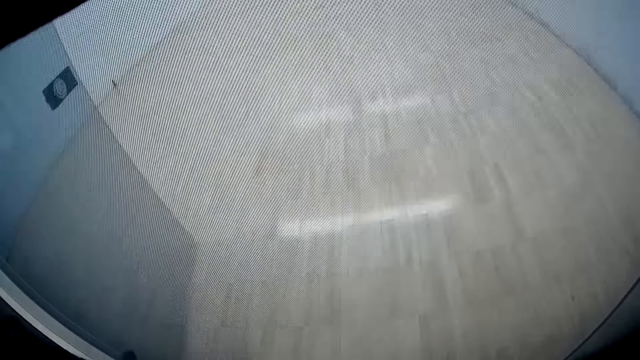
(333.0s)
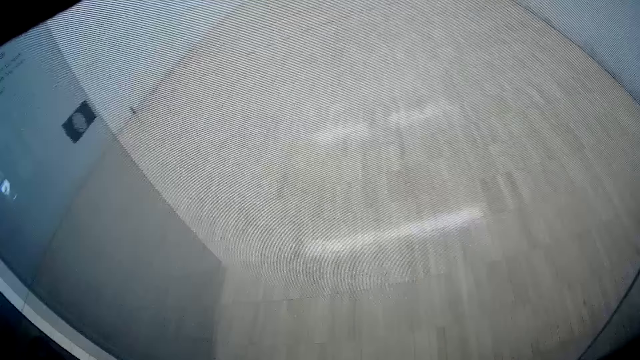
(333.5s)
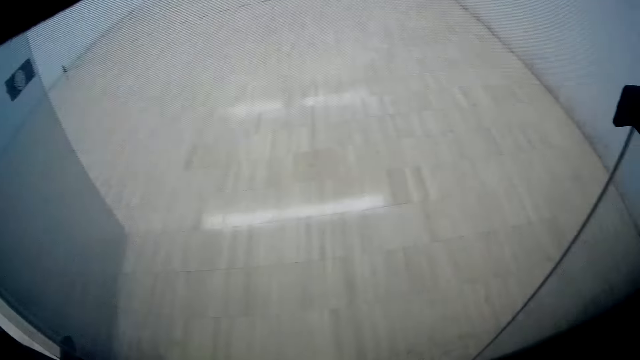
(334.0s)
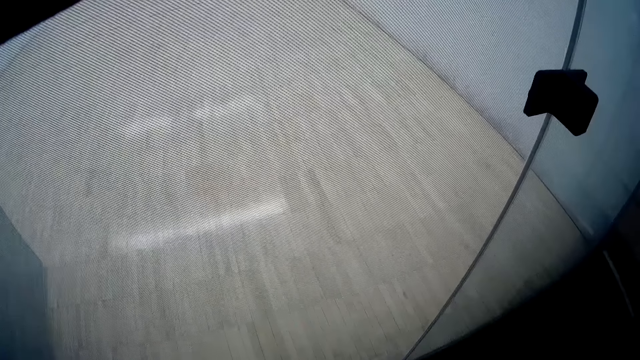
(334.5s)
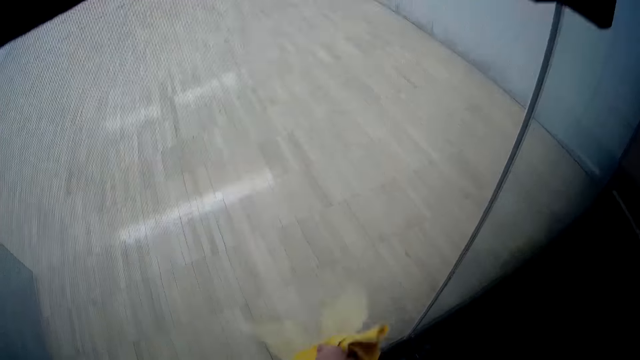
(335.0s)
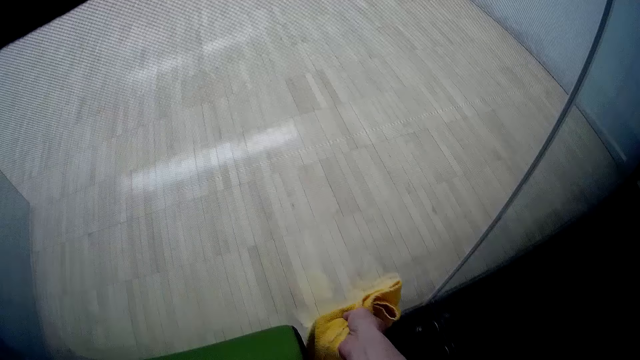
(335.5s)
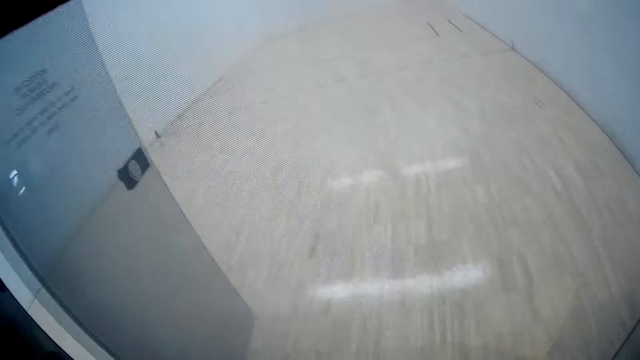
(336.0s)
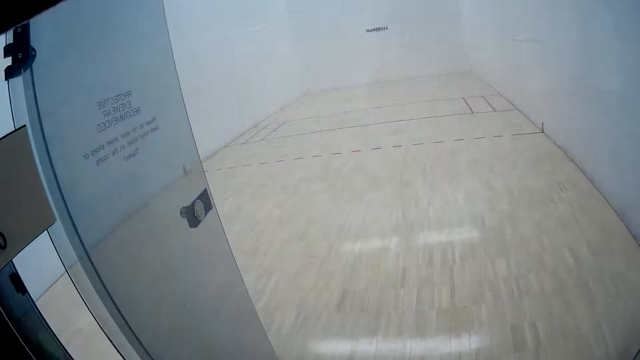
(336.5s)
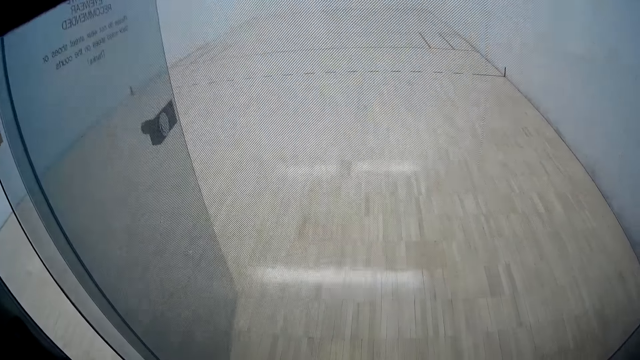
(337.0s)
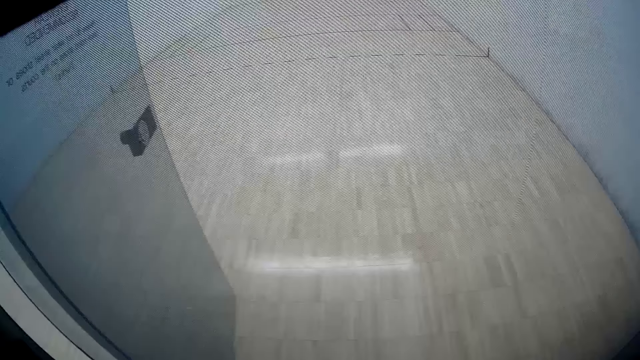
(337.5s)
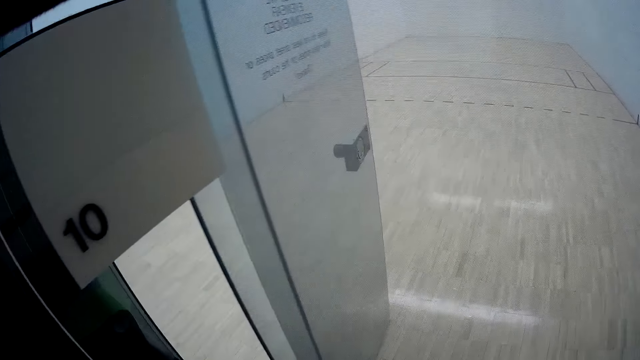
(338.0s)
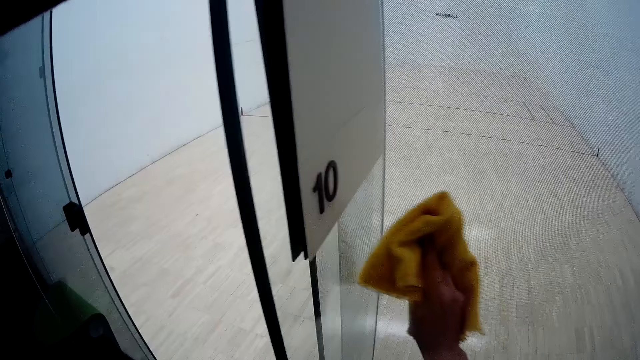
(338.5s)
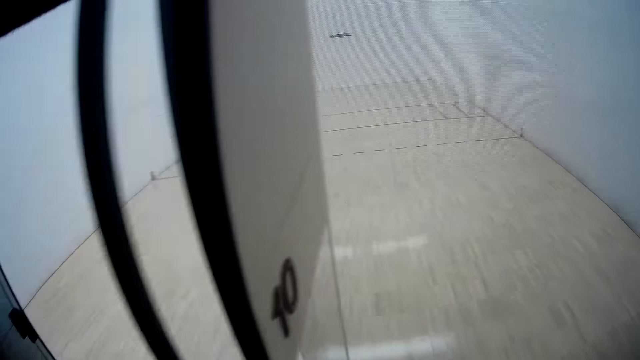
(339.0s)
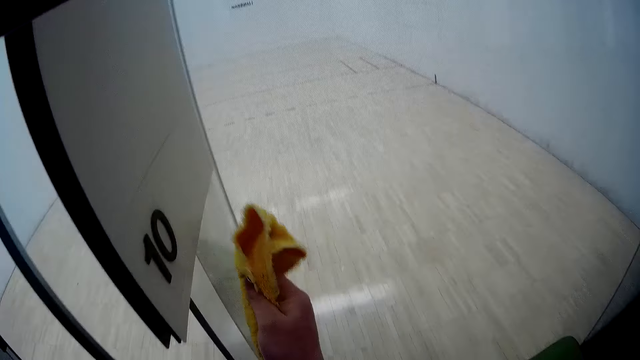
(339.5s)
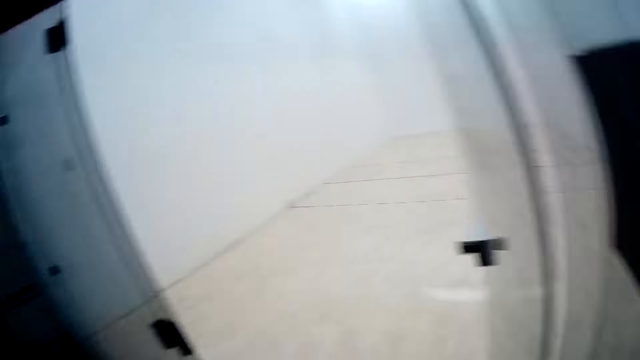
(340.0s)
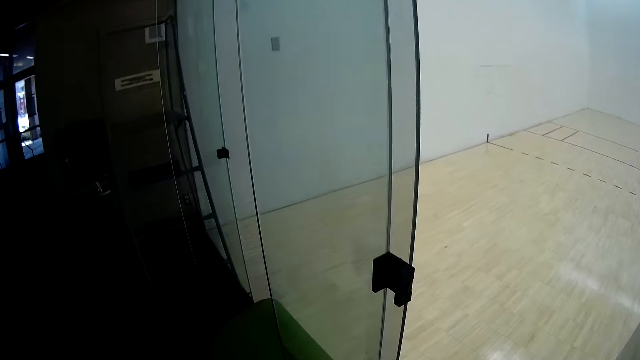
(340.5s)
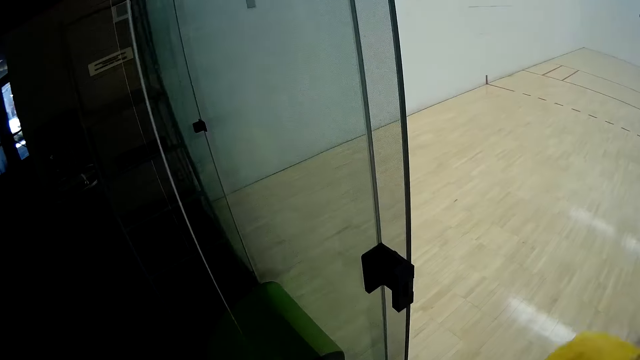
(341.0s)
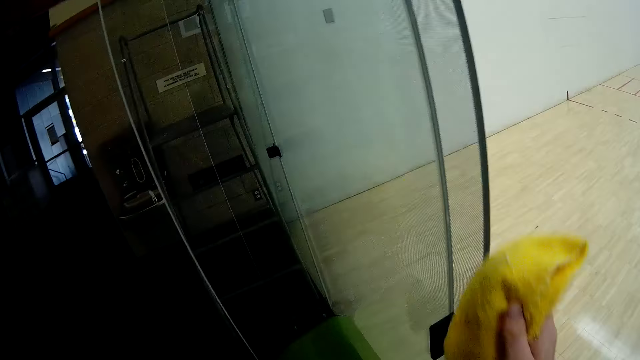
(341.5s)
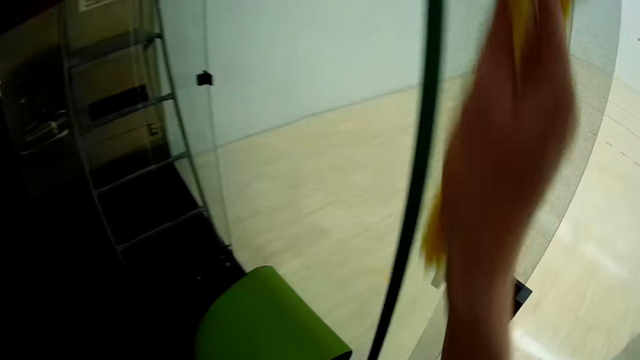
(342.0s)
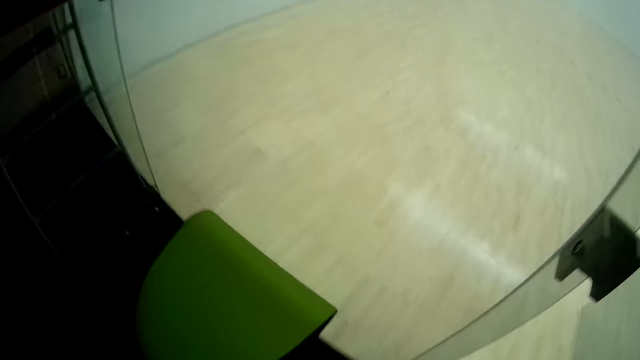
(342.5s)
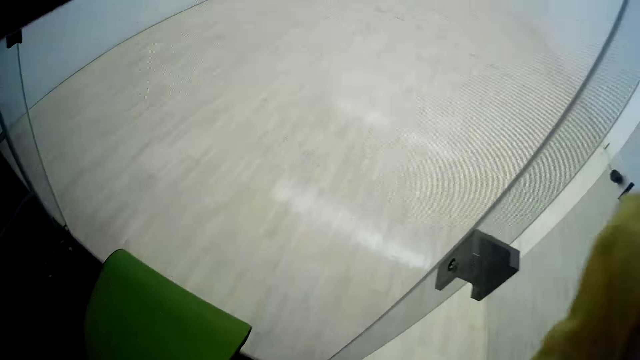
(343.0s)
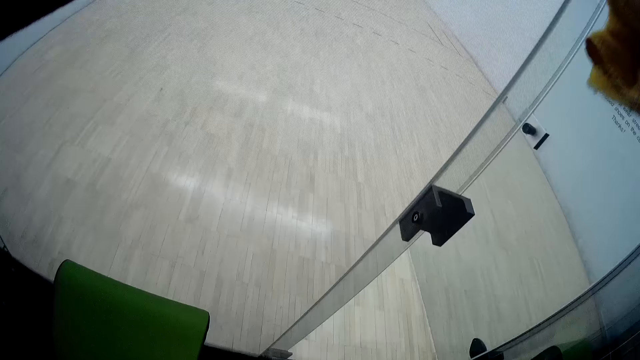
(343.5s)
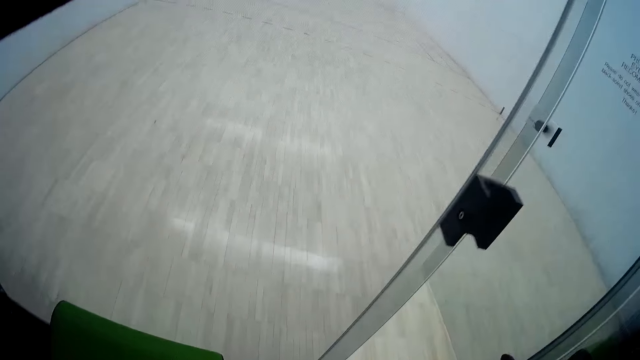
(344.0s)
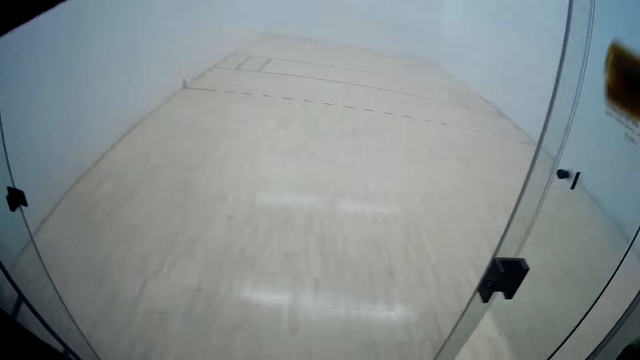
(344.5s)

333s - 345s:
The camera wearer cleans the glass door with the towel.

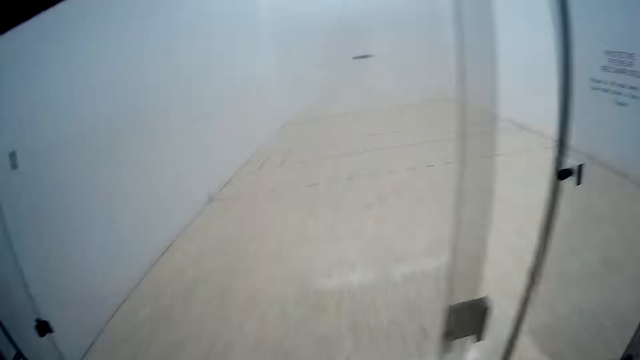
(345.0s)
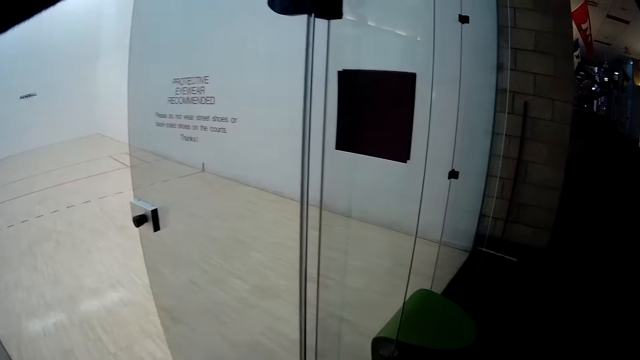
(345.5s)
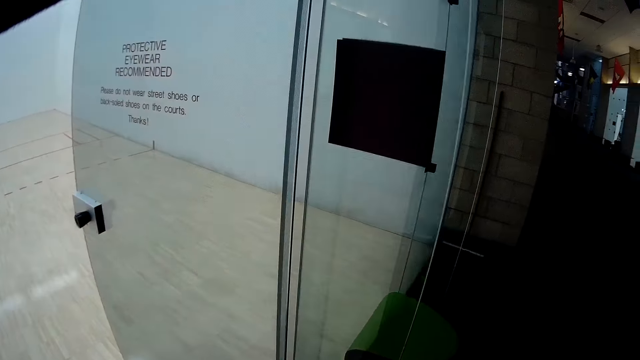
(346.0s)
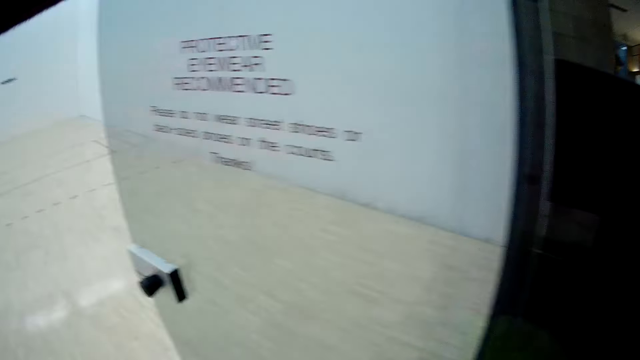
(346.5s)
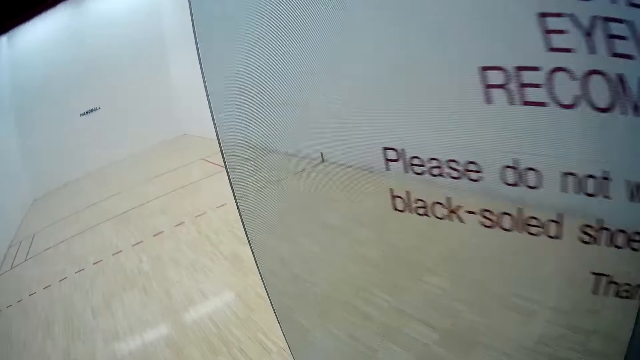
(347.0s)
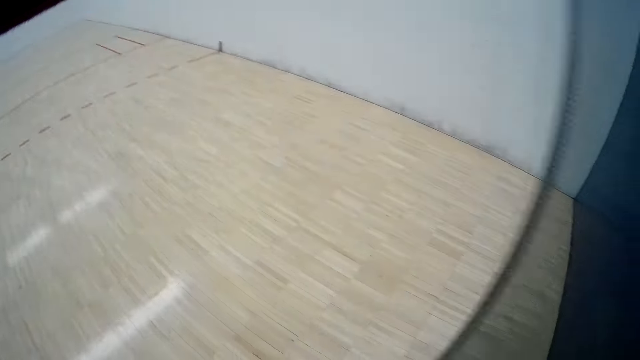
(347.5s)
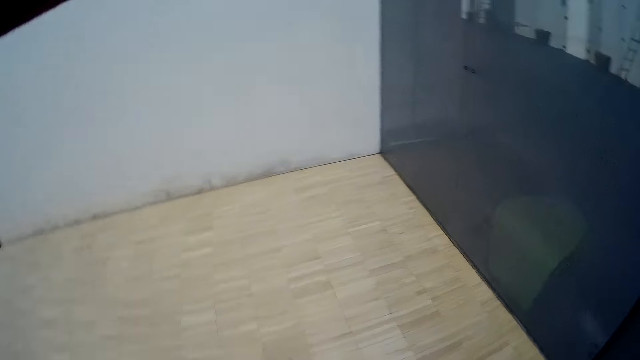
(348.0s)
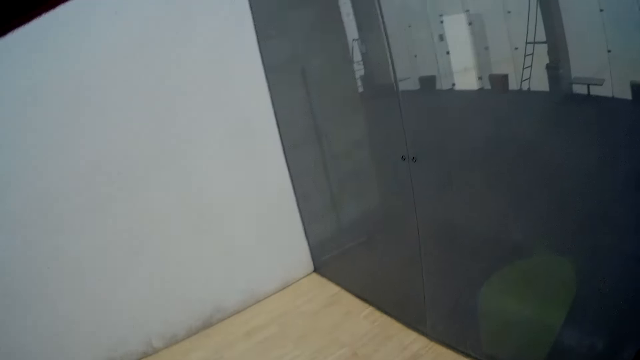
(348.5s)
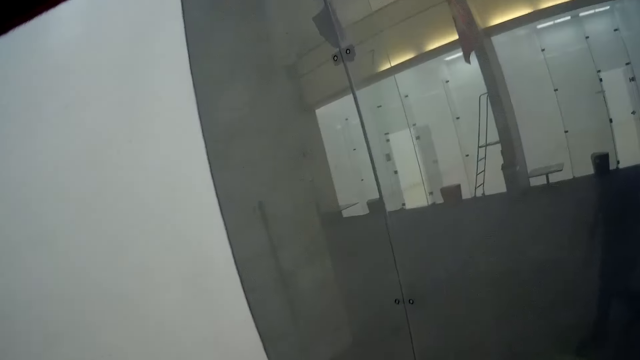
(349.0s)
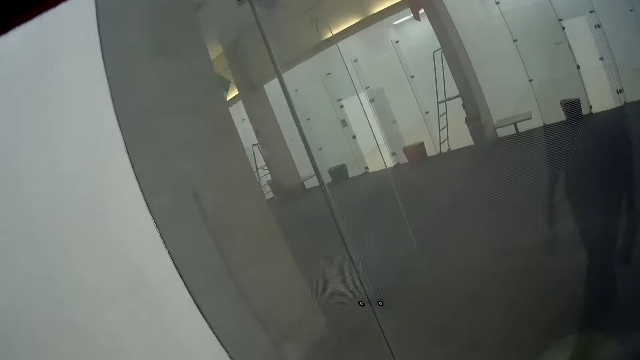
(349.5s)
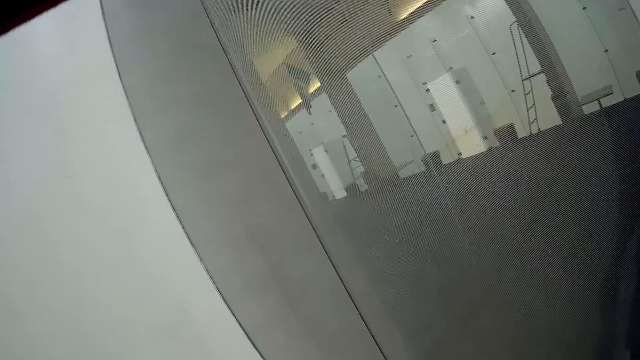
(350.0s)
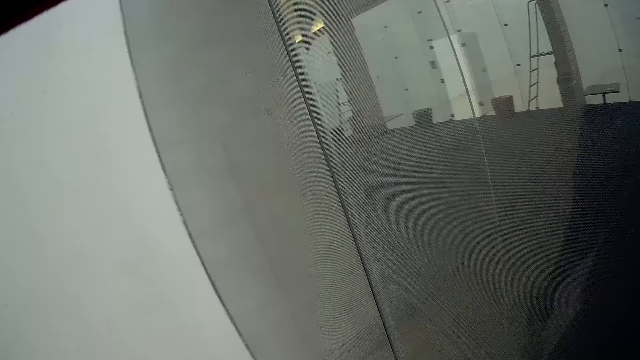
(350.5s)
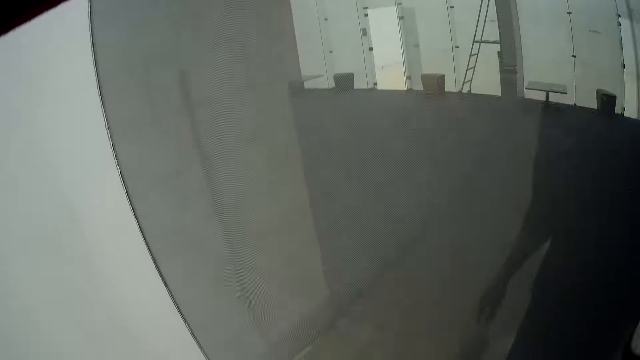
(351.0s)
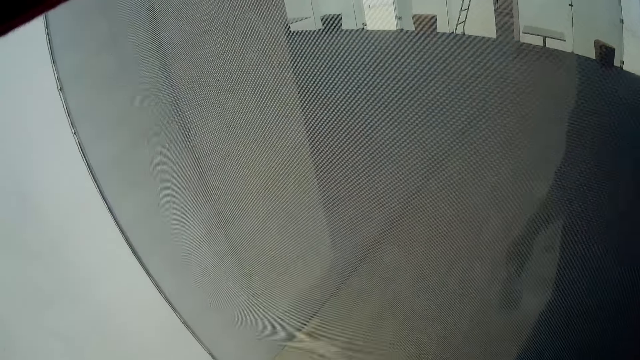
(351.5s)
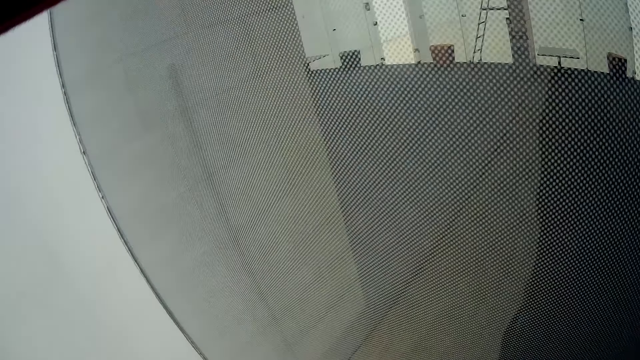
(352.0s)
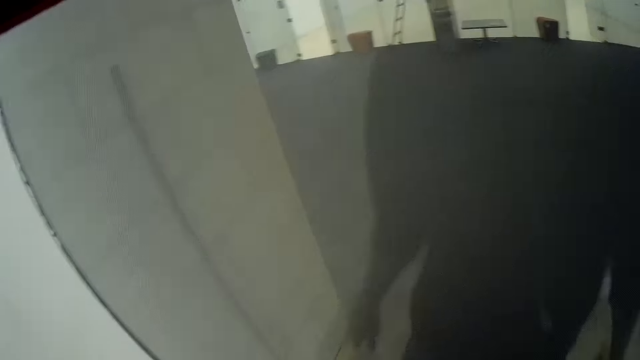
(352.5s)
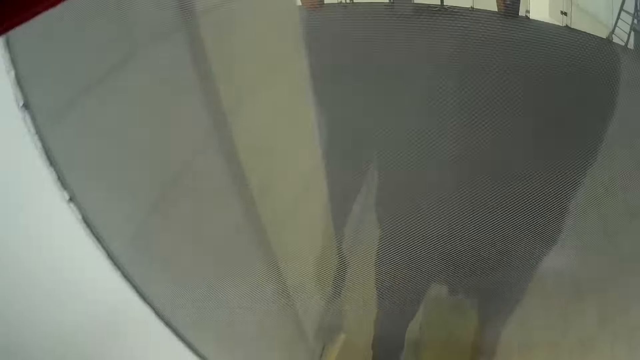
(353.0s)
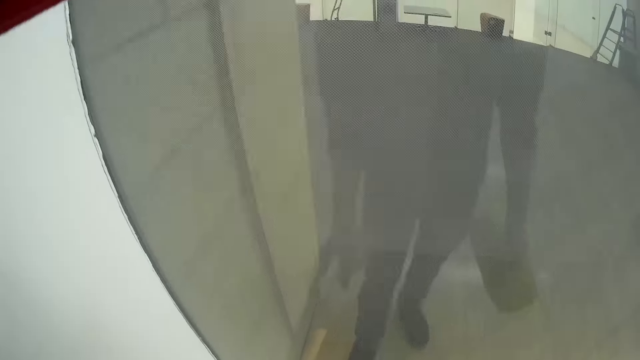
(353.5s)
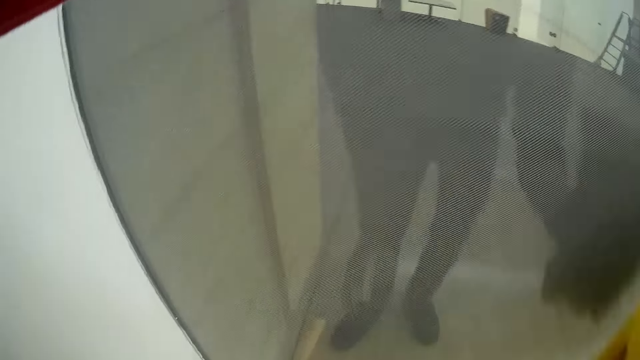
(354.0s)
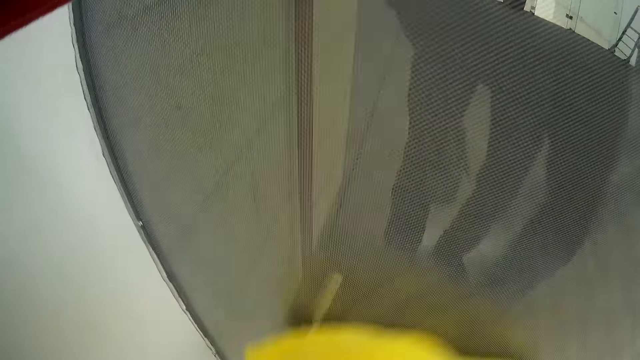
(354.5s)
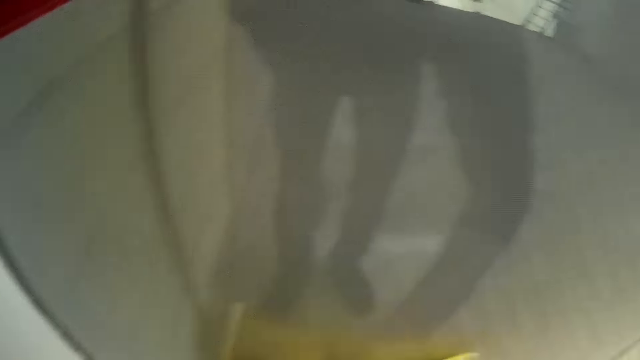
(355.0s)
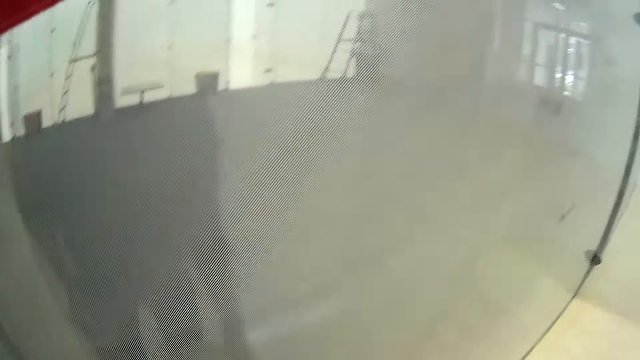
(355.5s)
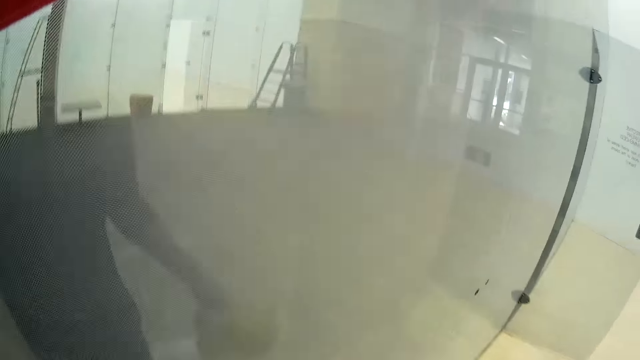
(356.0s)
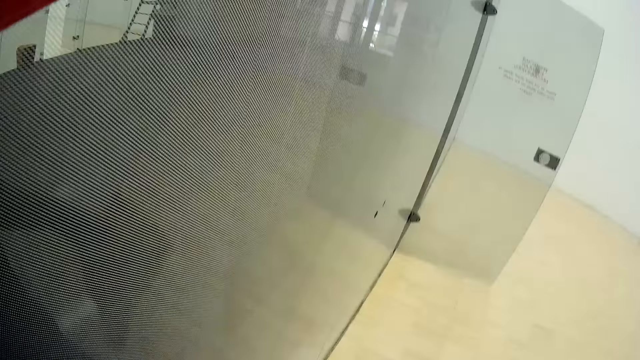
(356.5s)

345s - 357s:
The camera wearer enters another sport court. They clean the glass wall with the towel.
